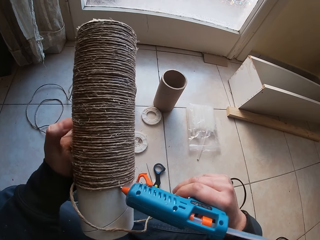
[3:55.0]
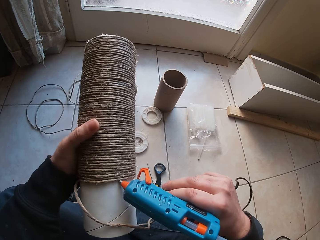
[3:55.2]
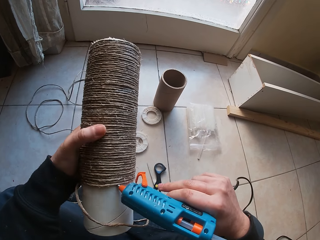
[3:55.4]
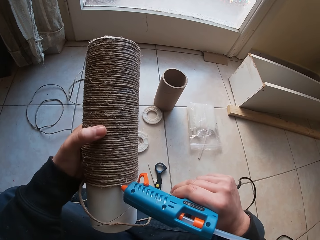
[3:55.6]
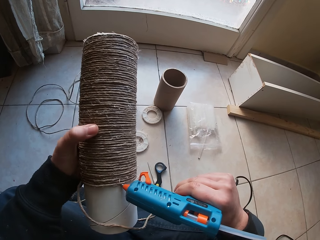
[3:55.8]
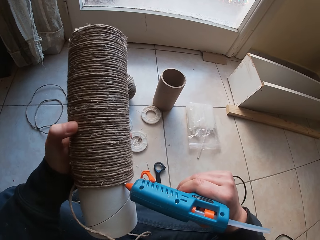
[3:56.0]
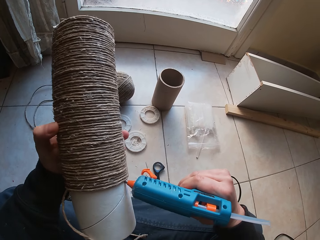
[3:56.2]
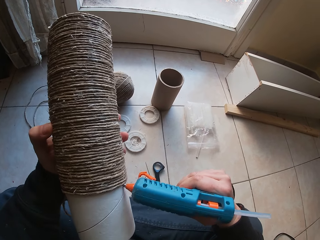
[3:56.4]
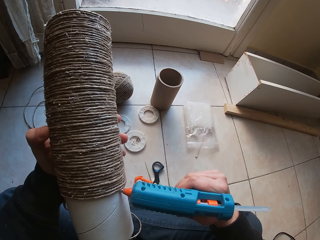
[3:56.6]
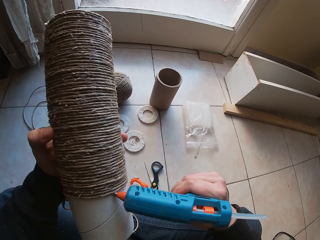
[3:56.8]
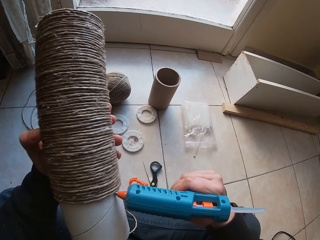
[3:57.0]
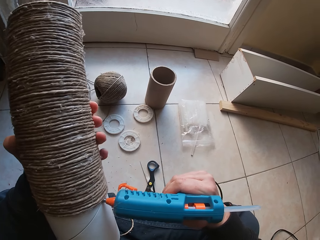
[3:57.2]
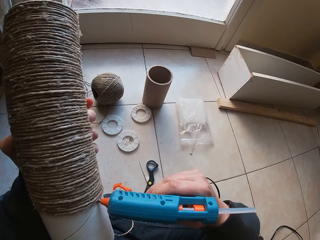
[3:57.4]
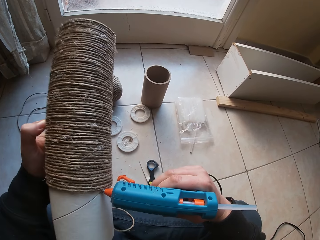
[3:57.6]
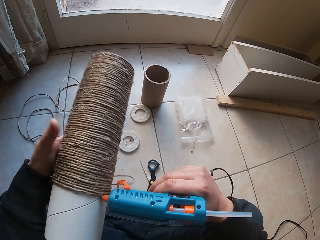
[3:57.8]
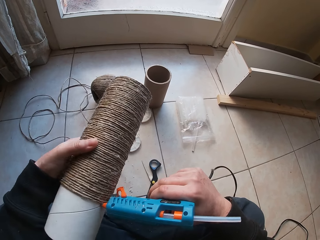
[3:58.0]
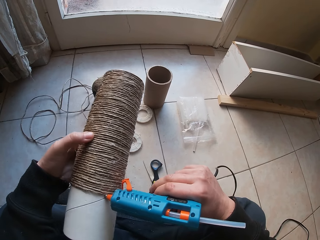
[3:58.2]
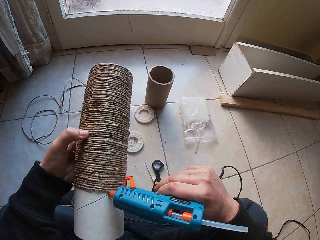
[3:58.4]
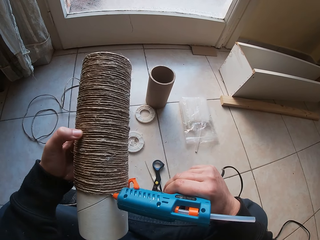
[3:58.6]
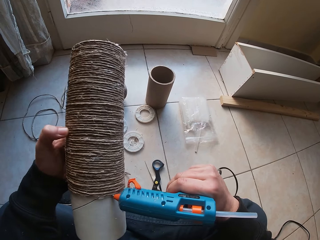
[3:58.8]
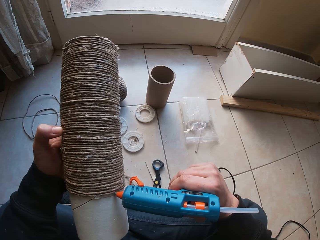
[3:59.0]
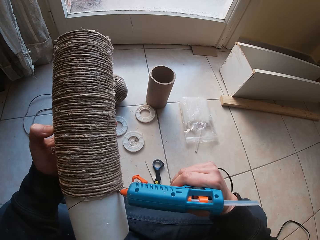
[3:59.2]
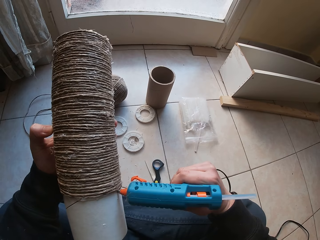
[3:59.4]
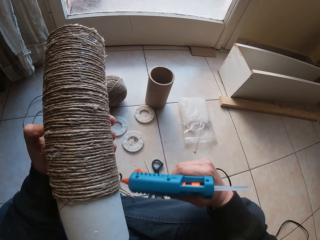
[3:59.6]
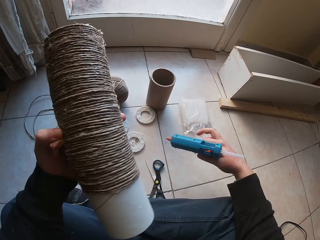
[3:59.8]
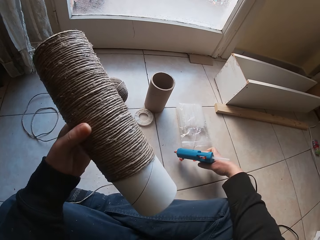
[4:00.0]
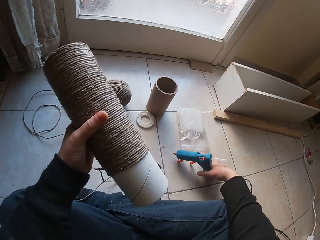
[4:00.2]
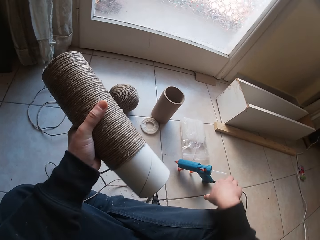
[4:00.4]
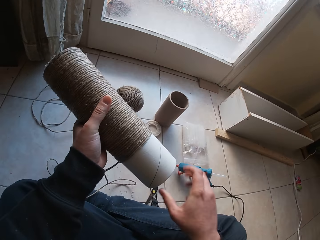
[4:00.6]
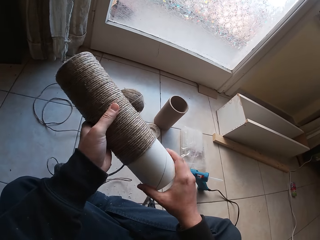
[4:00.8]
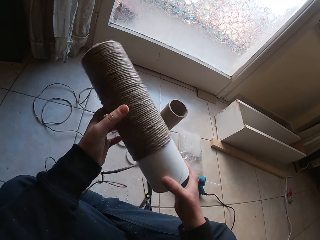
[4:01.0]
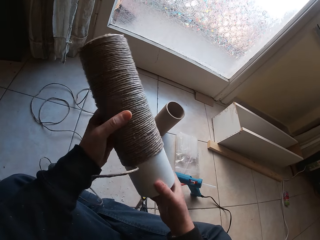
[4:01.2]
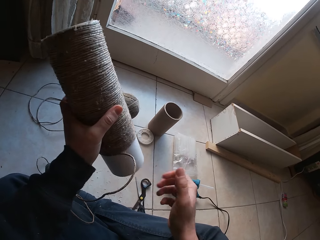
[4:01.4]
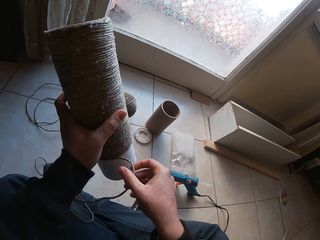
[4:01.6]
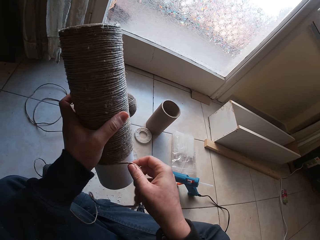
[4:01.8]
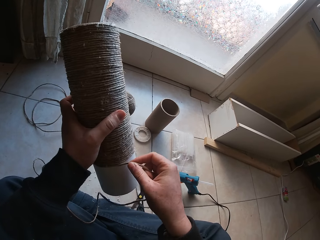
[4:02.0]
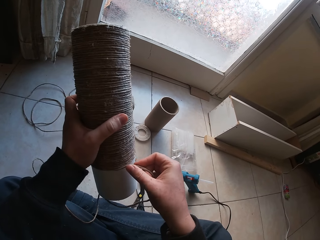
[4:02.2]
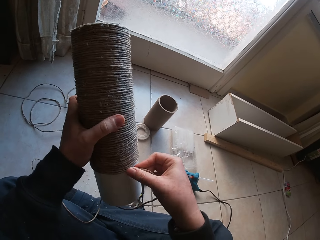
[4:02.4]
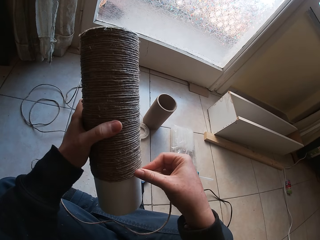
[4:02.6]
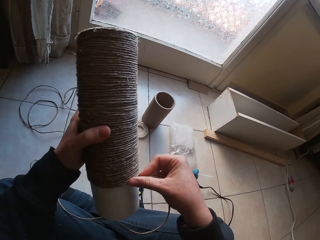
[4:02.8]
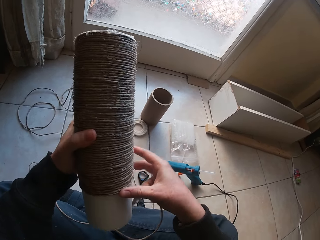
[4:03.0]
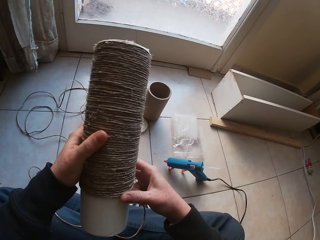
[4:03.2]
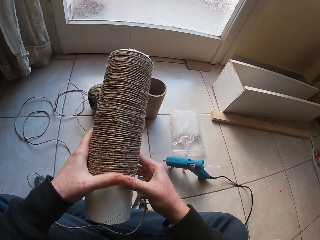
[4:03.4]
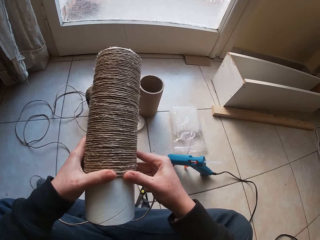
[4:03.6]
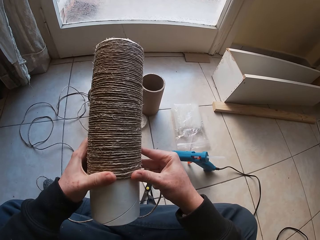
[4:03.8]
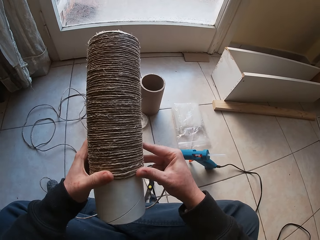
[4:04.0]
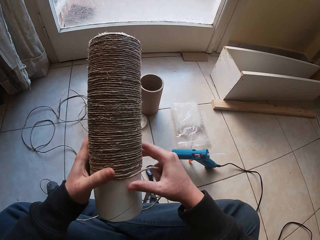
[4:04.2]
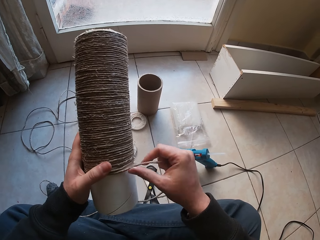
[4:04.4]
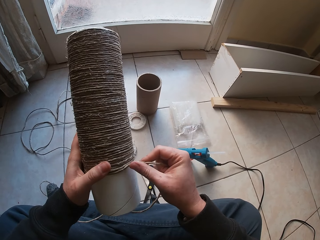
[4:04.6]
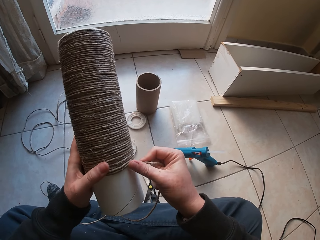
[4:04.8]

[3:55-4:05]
The camera wearer drops the glue gun on the floor with his right hand. He adjusts the twine with both hands. He wraps the loose twine on the cardboard of the twine with his right hand.

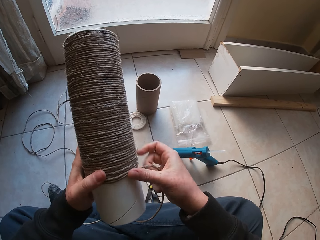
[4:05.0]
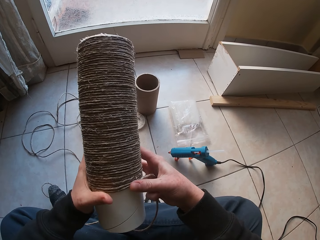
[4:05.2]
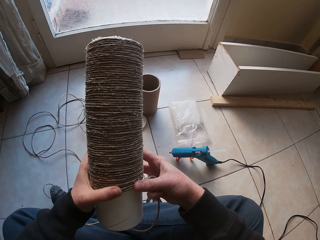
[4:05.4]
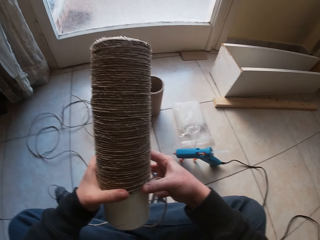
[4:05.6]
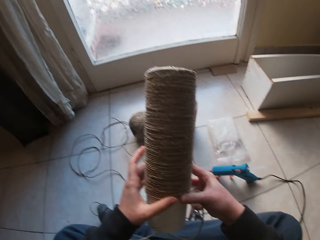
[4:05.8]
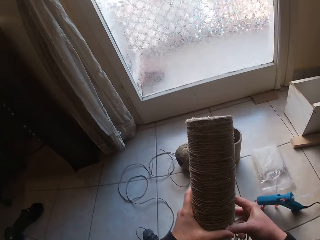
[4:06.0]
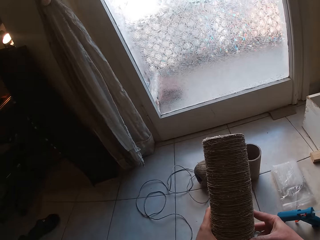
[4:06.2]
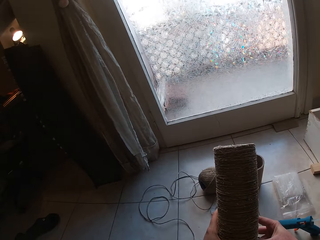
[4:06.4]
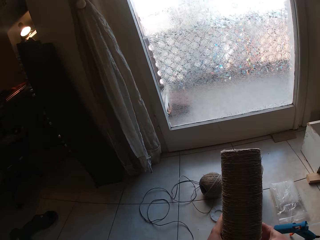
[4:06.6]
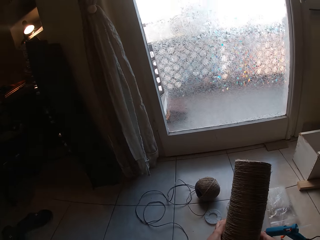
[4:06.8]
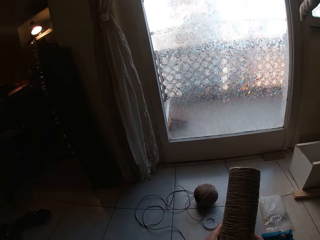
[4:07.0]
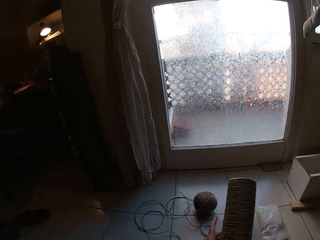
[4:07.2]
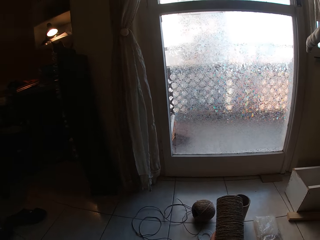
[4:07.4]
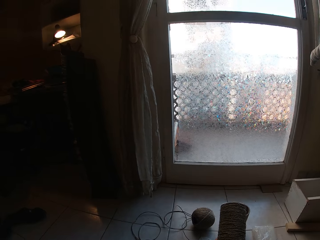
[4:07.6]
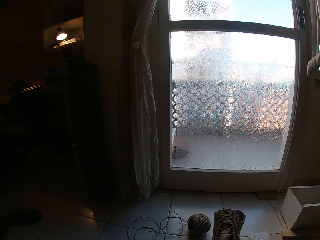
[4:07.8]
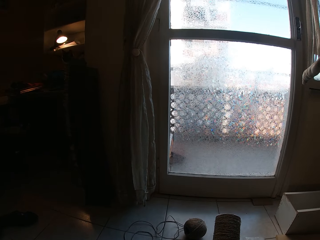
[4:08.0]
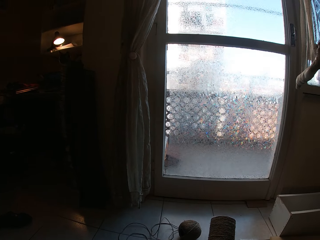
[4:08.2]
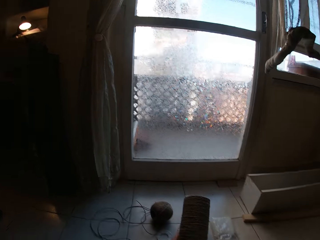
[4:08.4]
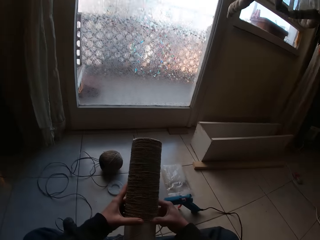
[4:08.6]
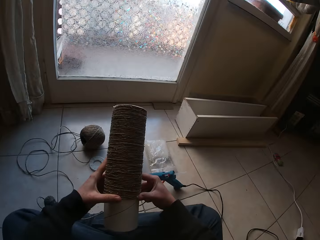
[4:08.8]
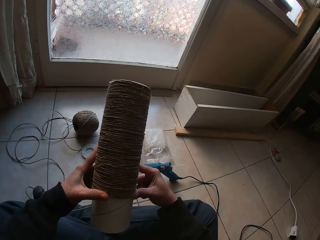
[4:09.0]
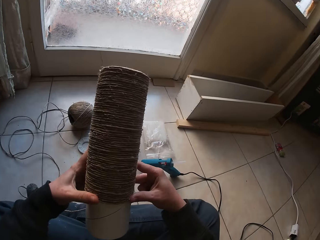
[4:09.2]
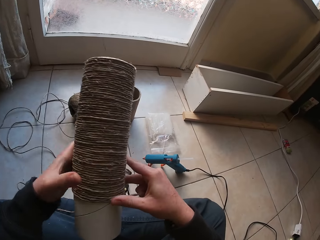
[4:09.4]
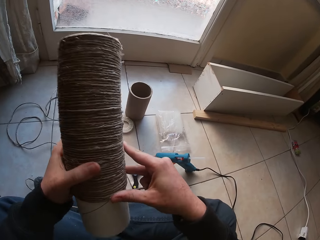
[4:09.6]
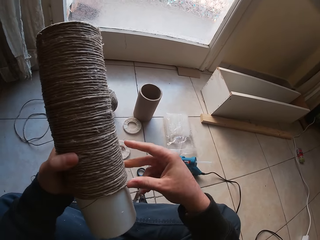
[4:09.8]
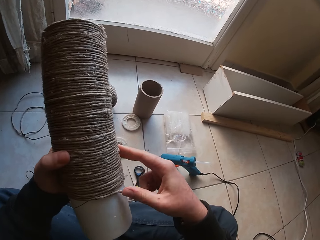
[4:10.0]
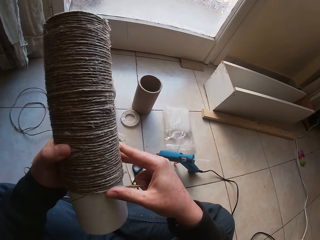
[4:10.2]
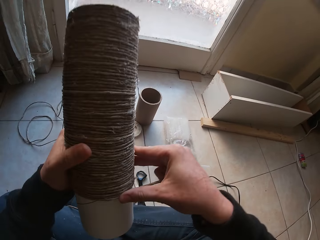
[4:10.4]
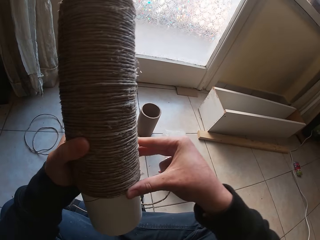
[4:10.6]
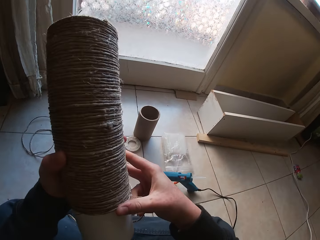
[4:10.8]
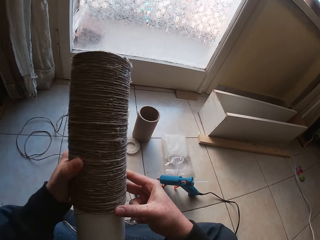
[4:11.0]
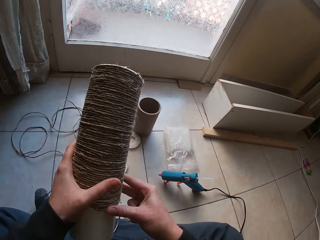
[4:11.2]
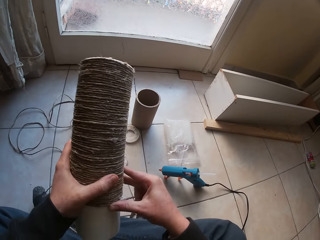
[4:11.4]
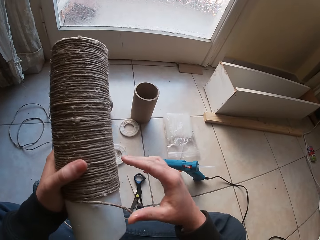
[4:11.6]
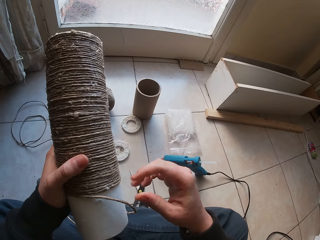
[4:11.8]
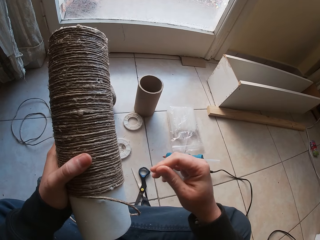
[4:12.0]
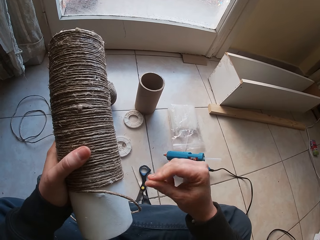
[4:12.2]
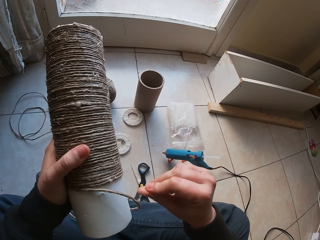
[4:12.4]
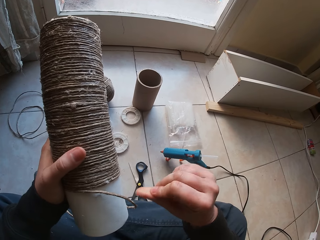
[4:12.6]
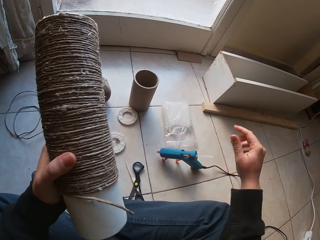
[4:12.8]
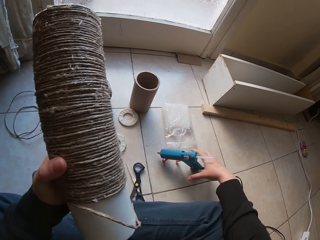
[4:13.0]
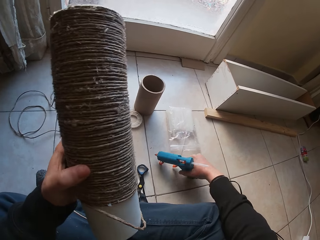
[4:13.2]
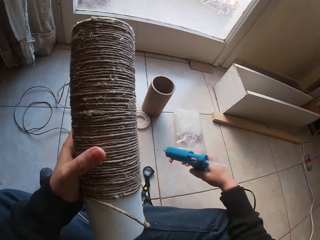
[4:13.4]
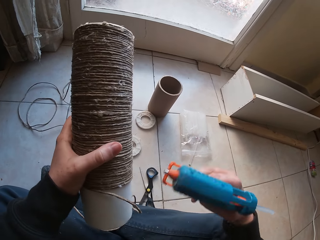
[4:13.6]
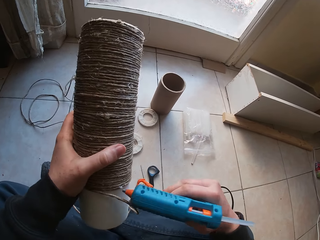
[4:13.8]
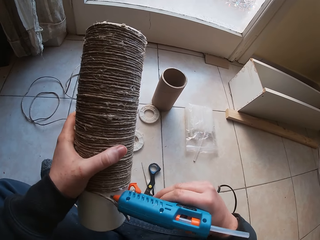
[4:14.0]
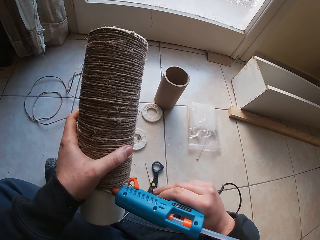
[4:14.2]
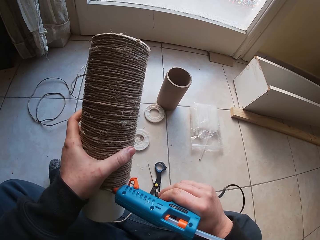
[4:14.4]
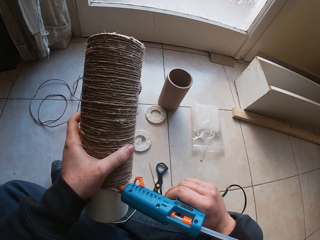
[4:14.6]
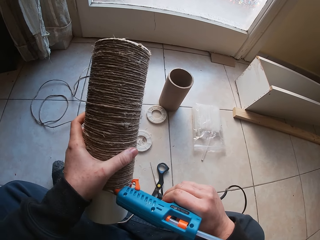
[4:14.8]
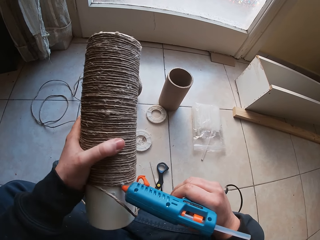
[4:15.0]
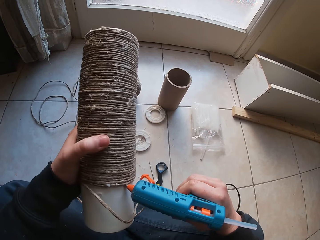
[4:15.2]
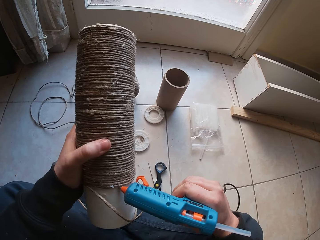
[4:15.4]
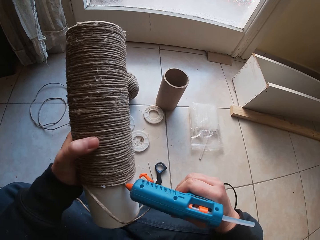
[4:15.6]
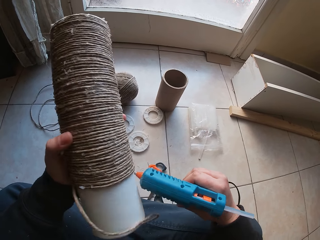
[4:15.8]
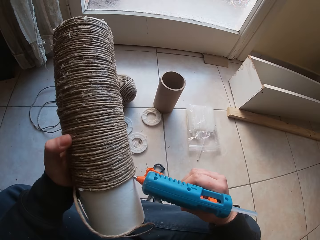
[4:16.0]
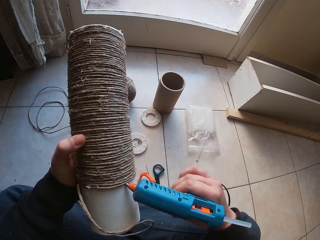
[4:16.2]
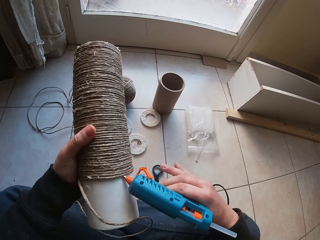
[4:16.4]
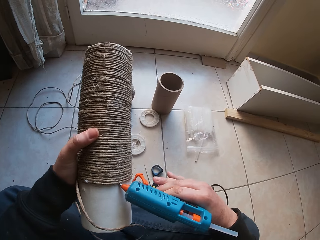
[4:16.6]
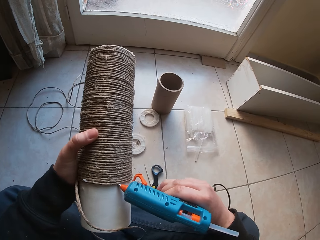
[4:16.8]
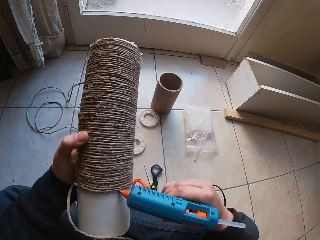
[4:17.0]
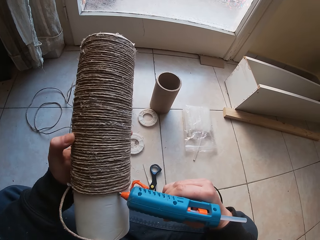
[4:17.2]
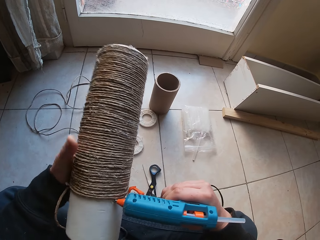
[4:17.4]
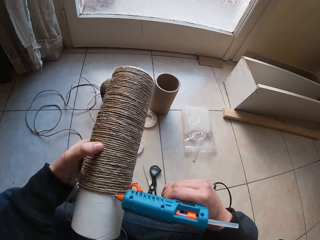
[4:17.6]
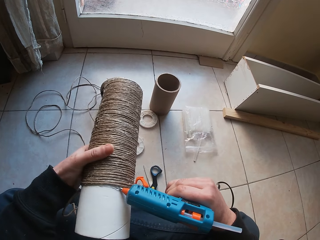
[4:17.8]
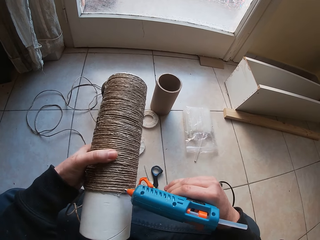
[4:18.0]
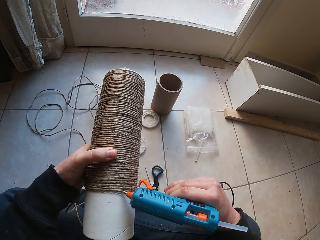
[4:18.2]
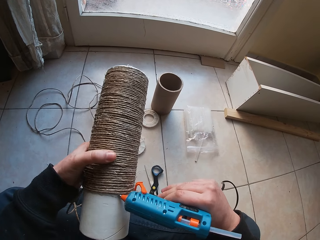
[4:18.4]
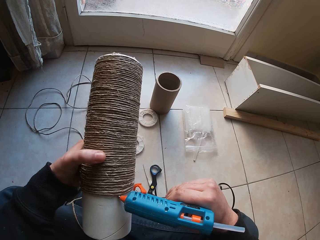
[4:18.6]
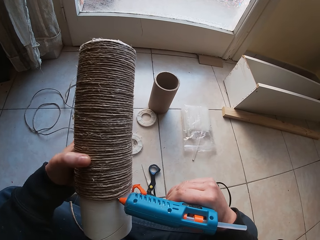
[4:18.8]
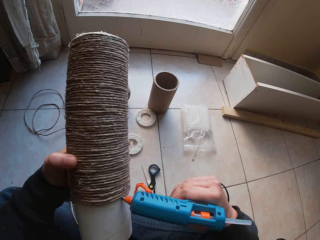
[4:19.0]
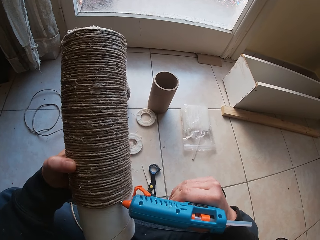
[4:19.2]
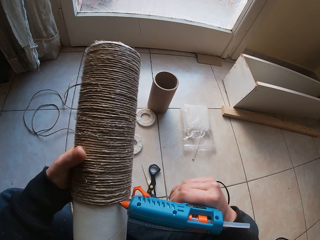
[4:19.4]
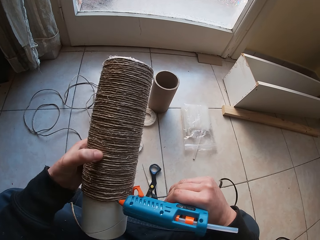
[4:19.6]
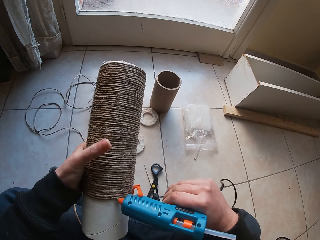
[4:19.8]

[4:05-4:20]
The camera wearer holds a hemp string roll with both hands. He adjusts the hemp string on the roll with the right hand. He rubs the right hand fingers. He picks up the glue gun from the floor with his right hand. He pours glue from the glue gun on the cardboard tube of the twine with his right hand.
